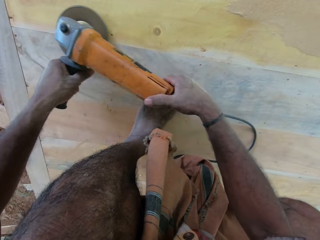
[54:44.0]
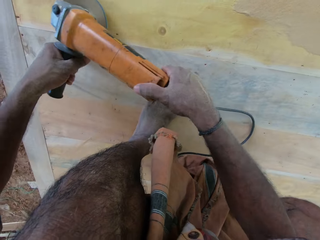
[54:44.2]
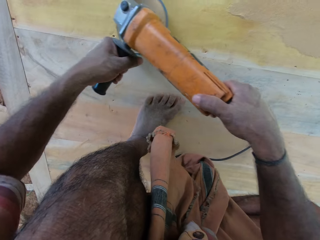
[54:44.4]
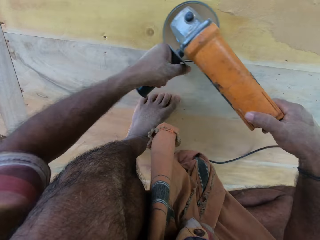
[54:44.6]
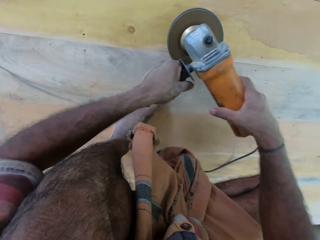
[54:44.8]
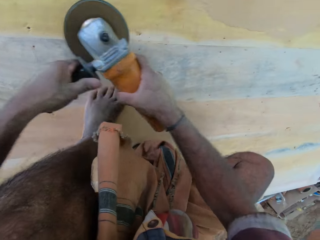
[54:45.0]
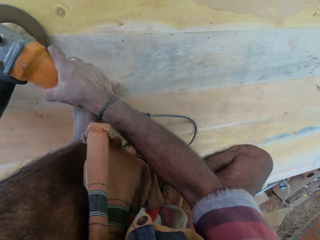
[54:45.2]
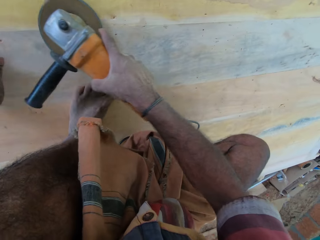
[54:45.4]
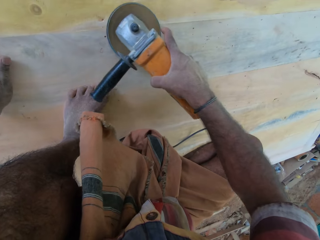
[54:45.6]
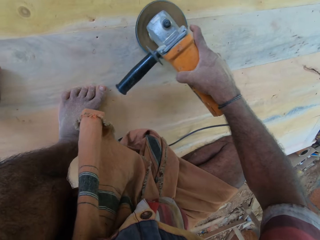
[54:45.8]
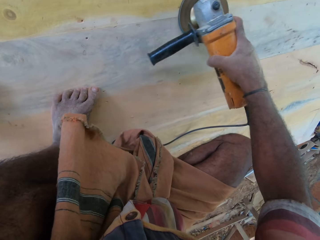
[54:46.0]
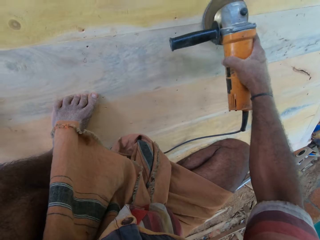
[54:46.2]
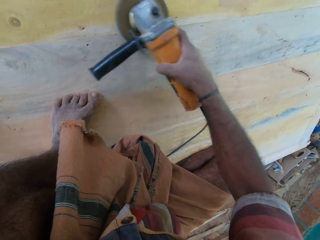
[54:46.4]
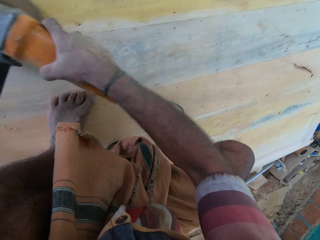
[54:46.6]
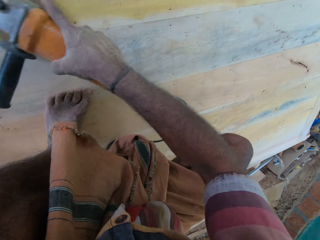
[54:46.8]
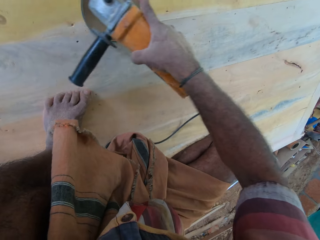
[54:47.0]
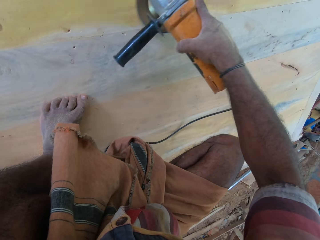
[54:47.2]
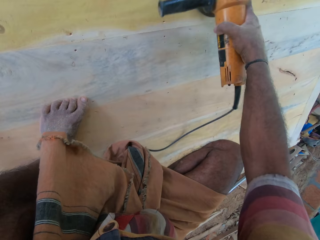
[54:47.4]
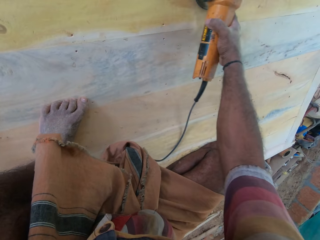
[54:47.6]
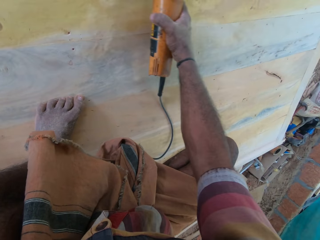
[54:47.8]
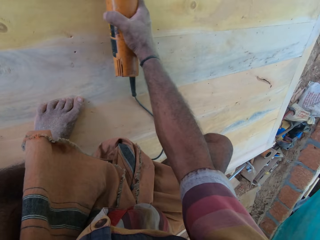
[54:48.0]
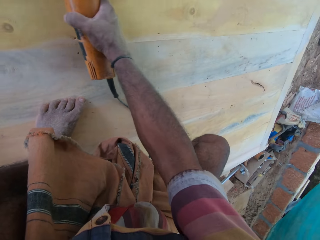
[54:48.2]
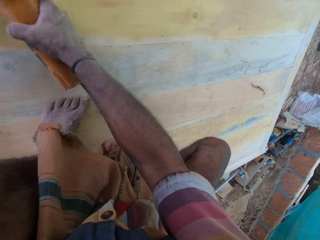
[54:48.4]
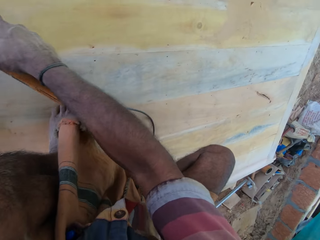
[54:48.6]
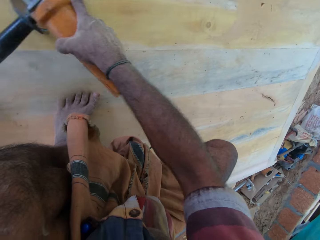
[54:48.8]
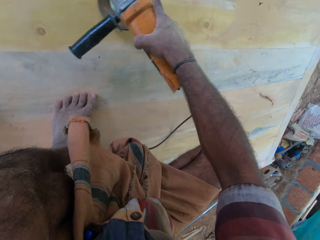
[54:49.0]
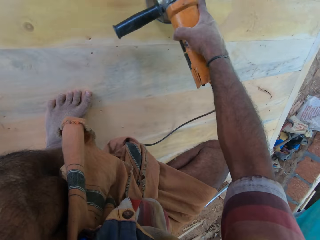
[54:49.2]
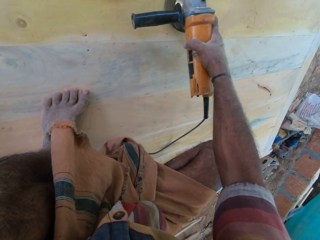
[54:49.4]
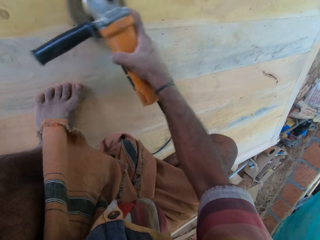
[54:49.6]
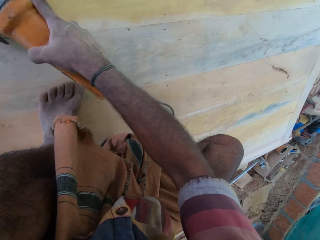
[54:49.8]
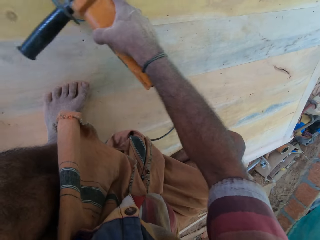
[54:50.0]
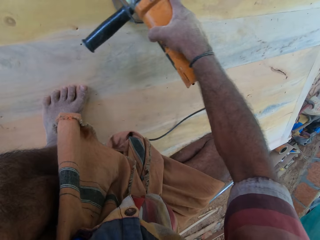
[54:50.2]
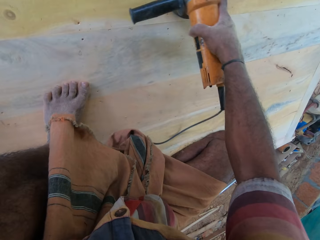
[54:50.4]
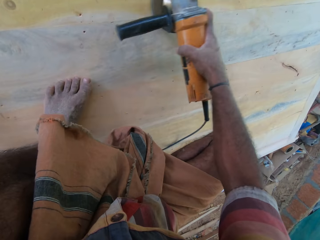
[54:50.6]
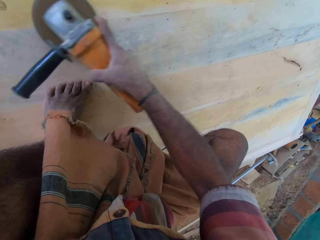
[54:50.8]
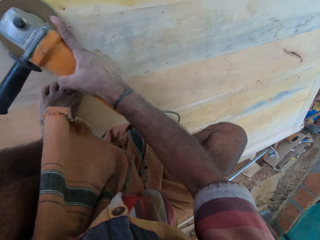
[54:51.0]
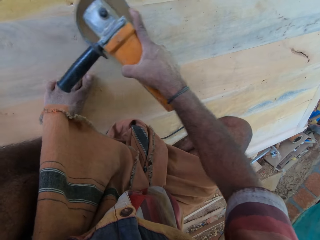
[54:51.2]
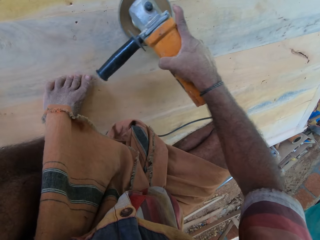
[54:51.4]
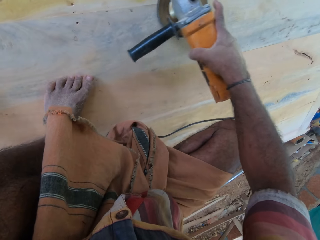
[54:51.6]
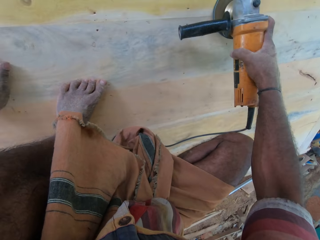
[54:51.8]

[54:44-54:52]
The camera wearer holds the table. They smoothen the table.

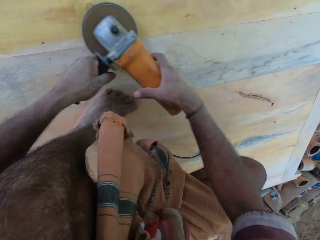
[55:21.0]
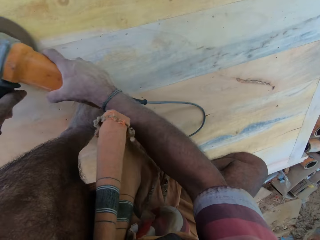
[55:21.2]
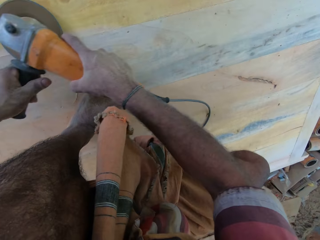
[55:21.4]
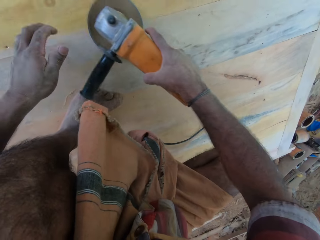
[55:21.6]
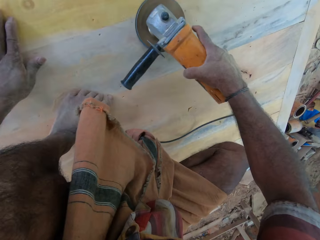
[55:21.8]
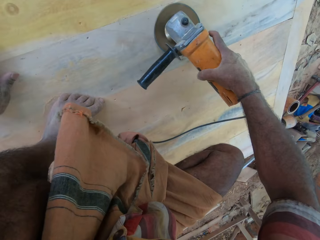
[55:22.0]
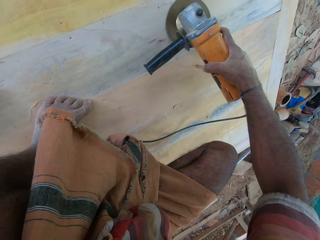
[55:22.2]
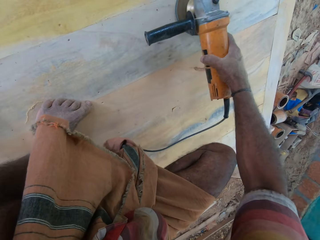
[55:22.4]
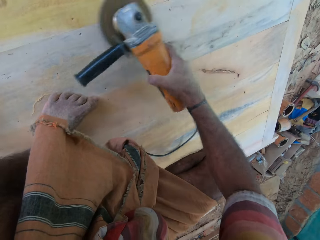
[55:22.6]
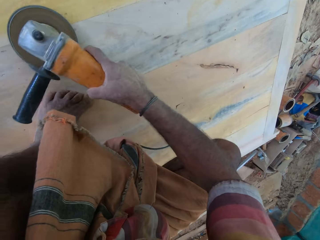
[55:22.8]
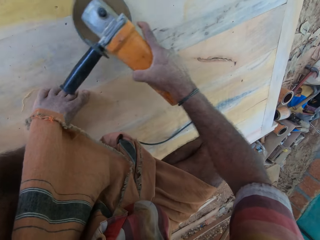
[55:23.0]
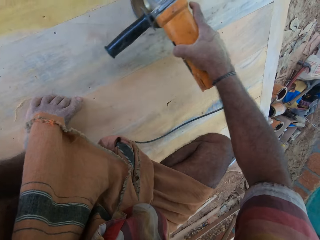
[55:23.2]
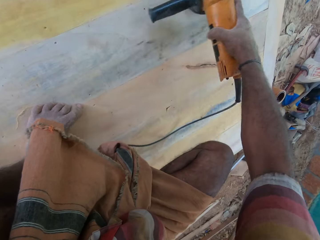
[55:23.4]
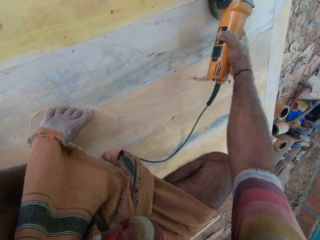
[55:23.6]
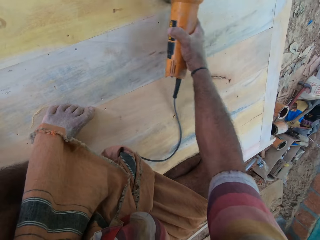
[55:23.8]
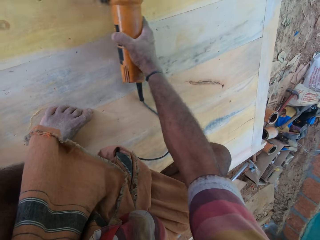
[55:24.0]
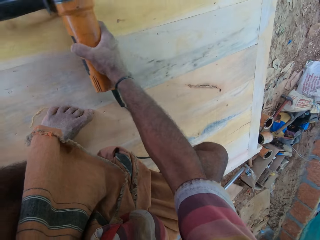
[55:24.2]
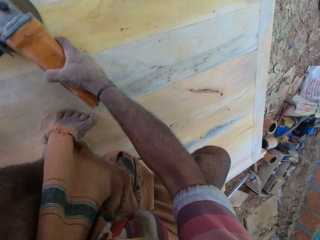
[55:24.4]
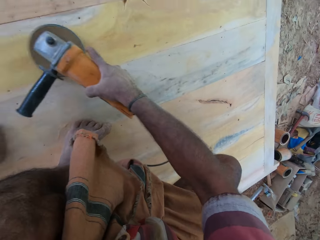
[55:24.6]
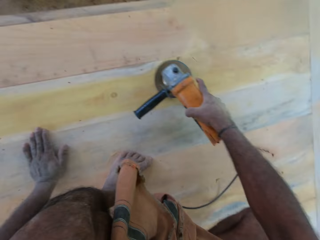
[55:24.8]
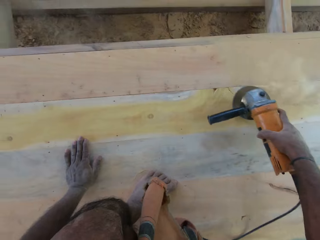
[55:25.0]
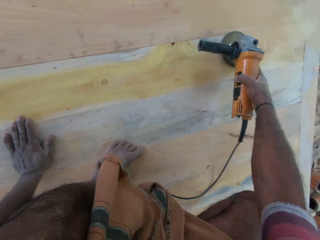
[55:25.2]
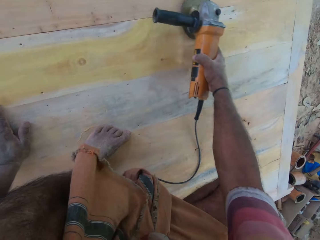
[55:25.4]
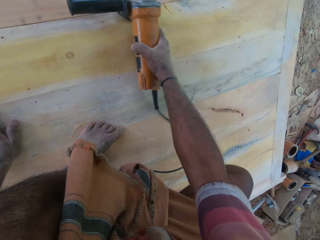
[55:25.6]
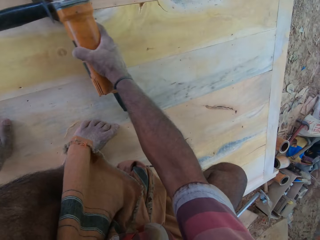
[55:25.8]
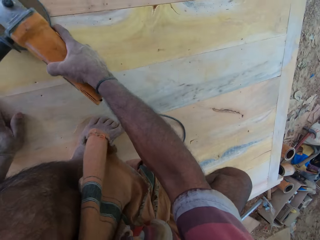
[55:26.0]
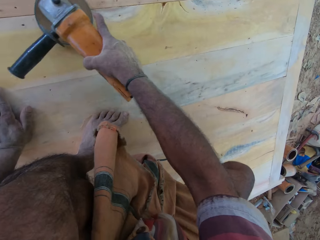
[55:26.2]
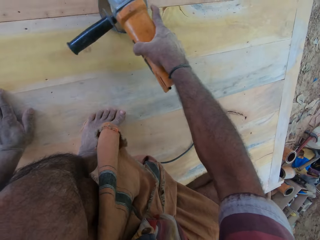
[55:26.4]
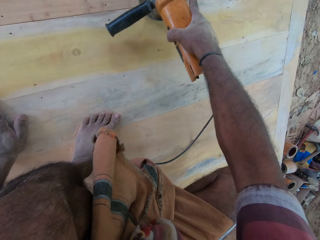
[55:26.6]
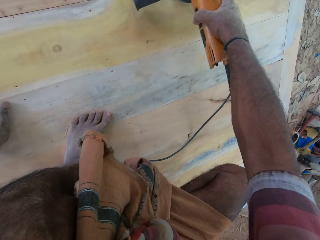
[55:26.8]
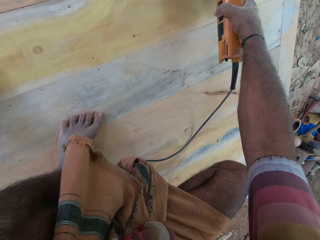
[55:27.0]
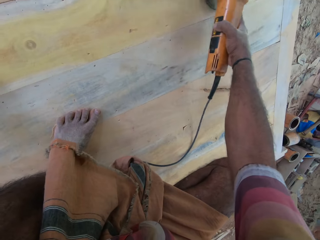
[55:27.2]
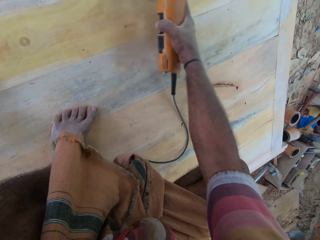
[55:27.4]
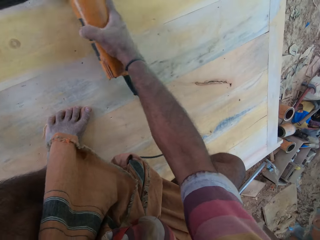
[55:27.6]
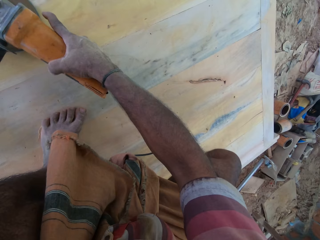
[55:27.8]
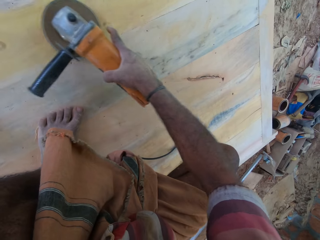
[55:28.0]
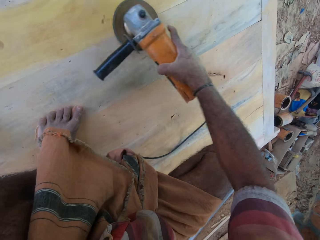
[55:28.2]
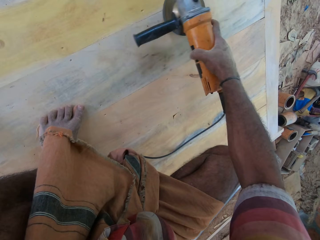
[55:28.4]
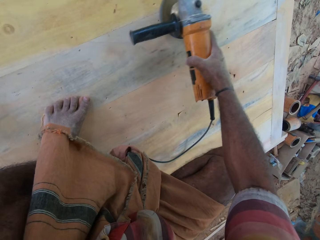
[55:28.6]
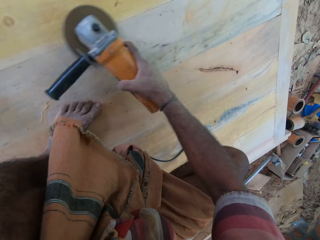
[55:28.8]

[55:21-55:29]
The camera wearer holds the table. They smoothen the table.

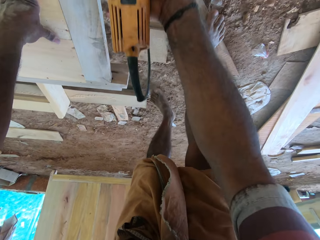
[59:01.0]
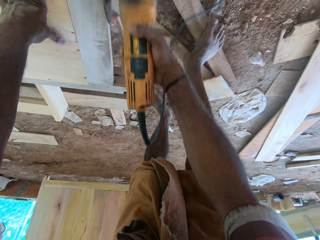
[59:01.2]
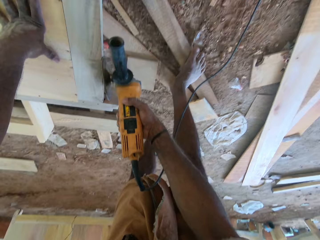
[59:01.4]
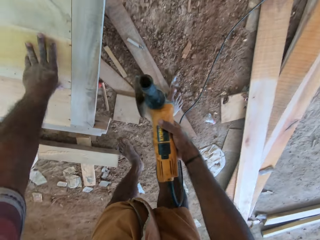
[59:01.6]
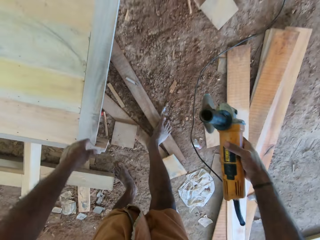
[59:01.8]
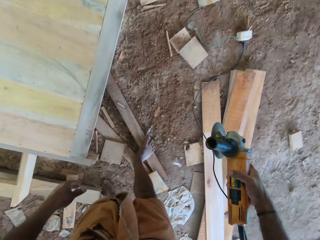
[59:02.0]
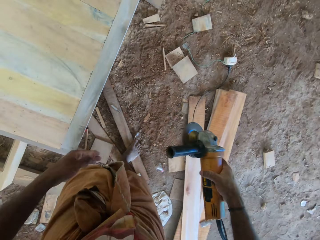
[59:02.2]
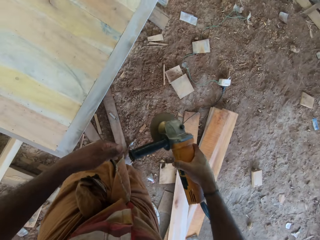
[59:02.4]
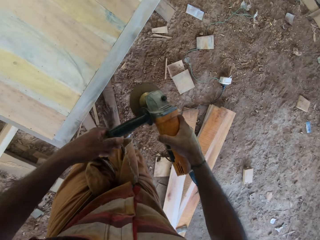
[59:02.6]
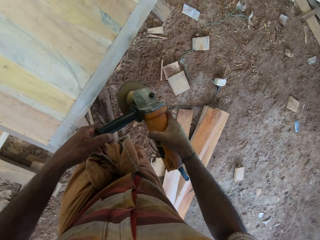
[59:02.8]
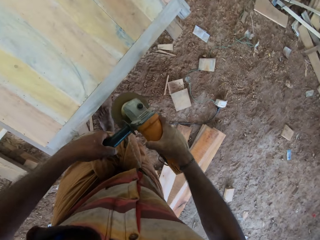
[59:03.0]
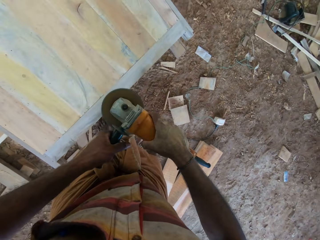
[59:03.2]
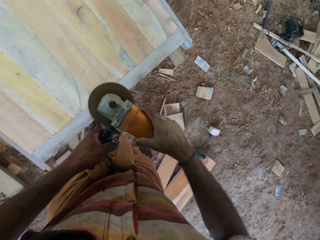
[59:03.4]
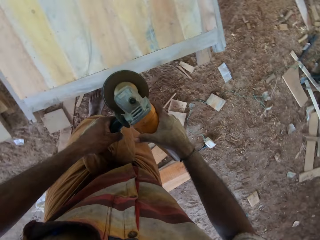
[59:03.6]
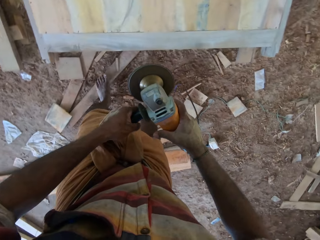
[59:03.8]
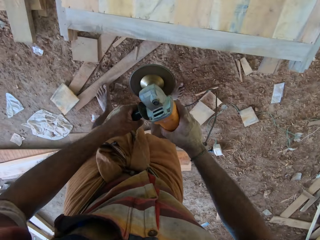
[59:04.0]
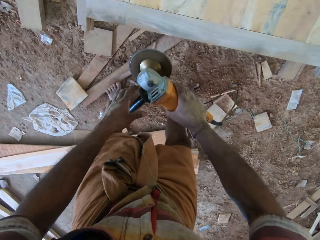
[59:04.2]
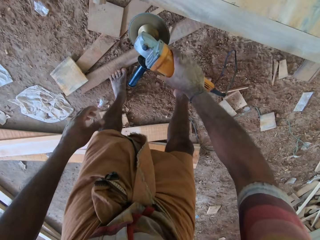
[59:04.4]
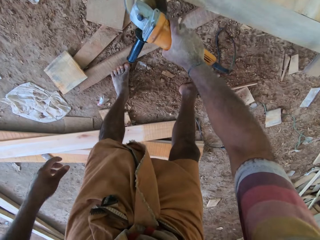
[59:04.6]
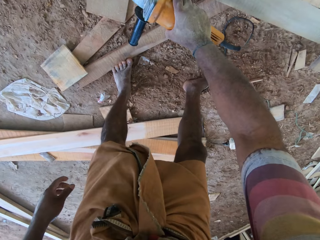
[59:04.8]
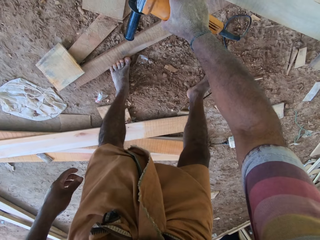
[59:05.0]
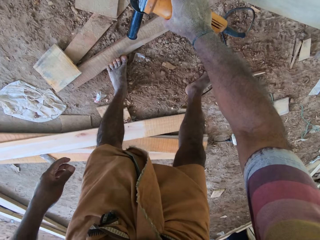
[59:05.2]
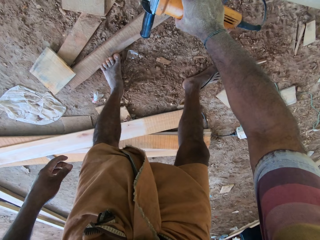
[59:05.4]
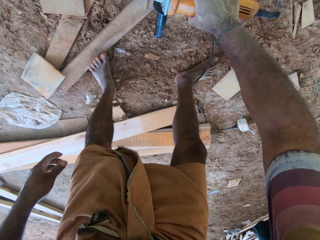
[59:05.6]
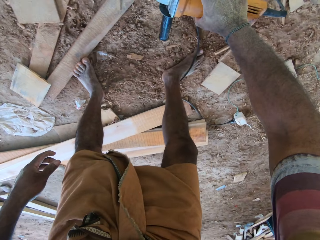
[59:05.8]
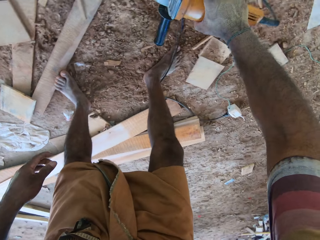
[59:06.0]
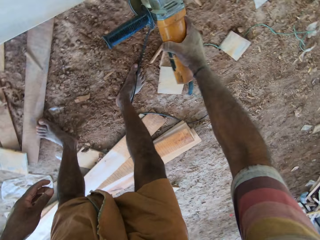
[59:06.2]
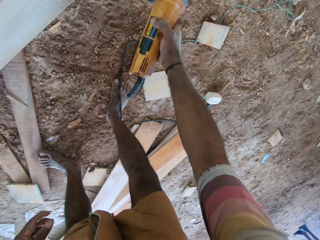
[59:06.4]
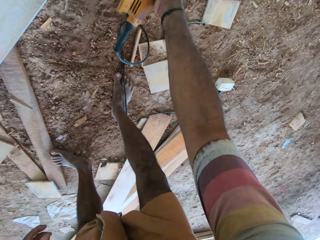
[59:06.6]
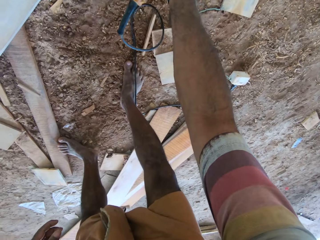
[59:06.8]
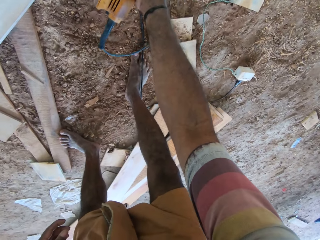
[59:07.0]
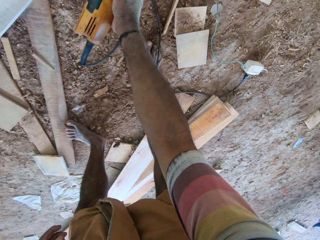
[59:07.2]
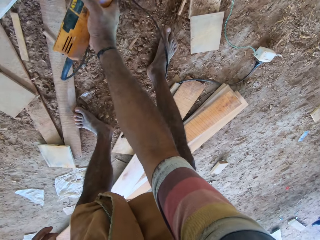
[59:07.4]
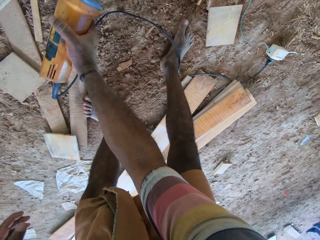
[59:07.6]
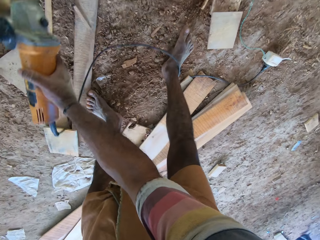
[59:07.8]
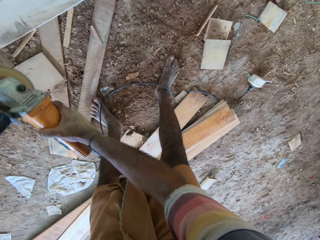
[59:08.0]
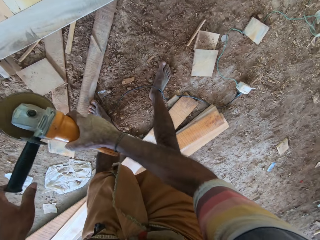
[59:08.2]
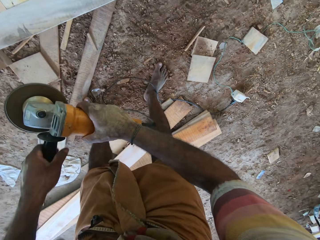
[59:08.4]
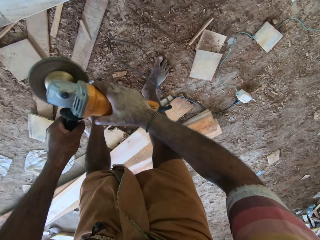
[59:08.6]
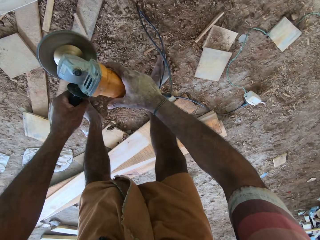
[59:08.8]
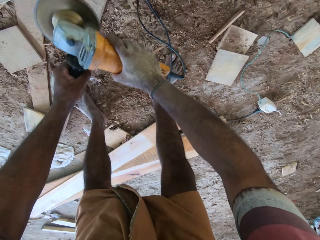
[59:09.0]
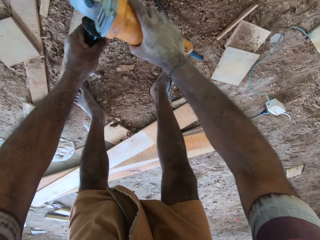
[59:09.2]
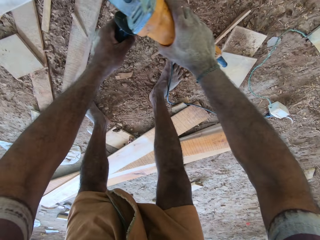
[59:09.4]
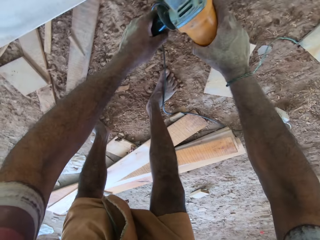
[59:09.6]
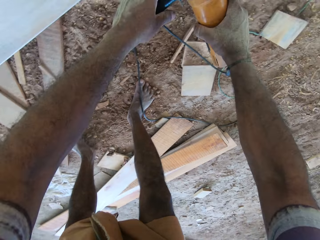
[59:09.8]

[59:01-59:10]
The camera wearer looks at the furniture. They hold the grinder with both hands. They hold the grinder with the right hand. They grind the frame. They cut the wood with the cutting machine. They hold the grinder with both hands.
